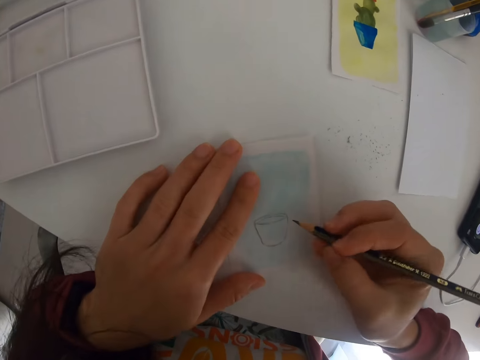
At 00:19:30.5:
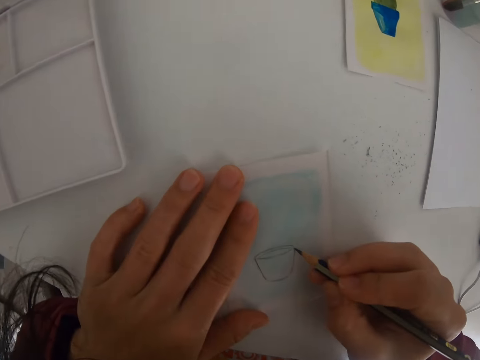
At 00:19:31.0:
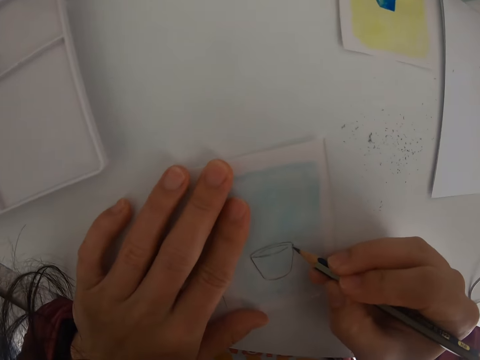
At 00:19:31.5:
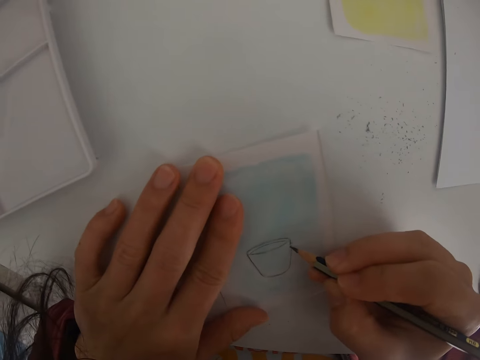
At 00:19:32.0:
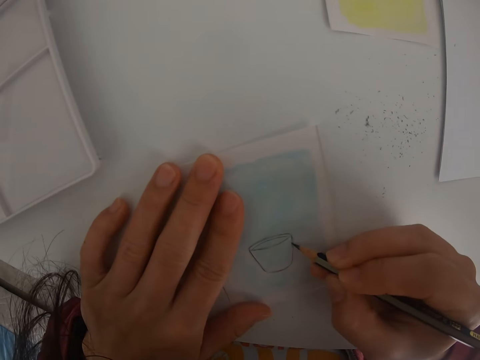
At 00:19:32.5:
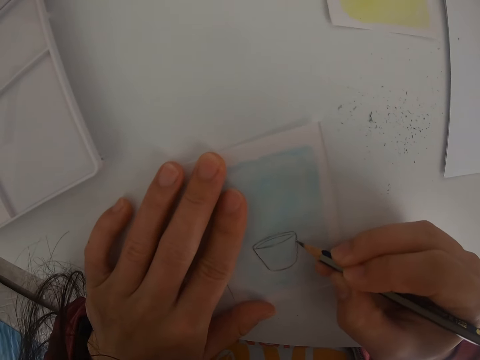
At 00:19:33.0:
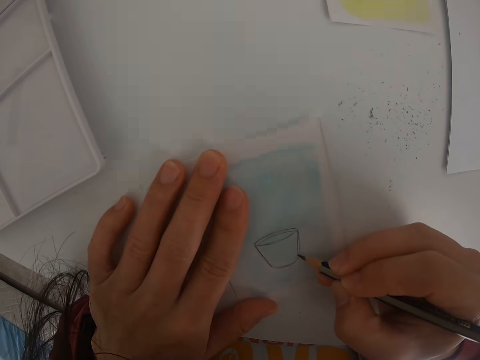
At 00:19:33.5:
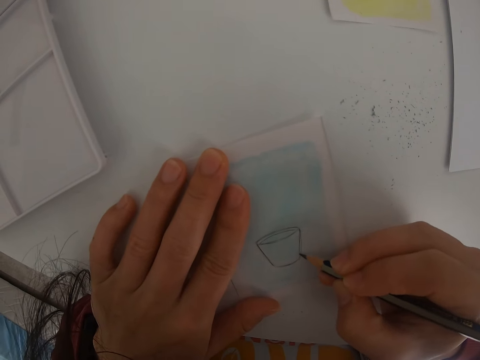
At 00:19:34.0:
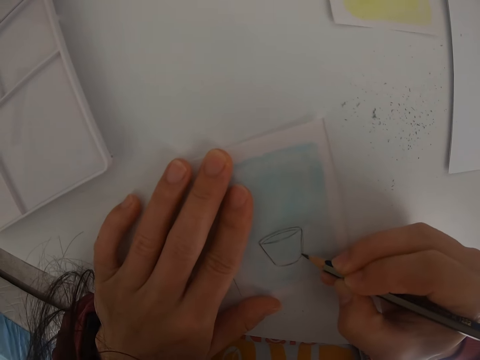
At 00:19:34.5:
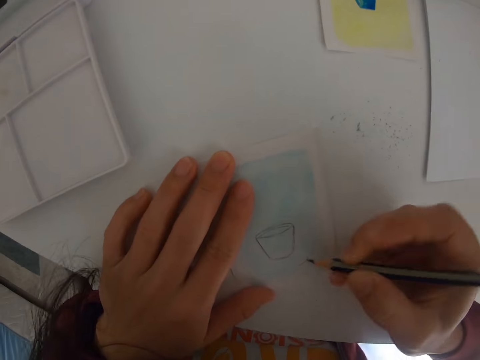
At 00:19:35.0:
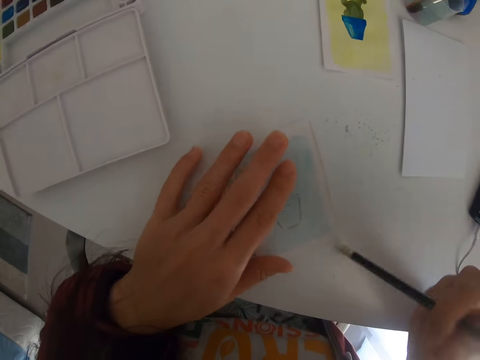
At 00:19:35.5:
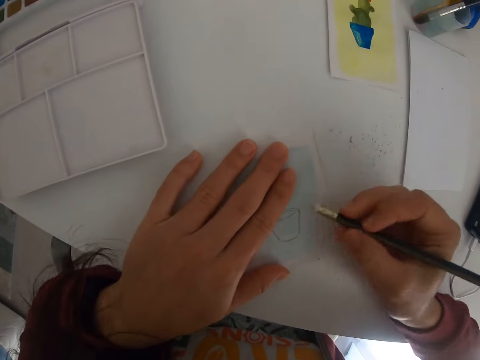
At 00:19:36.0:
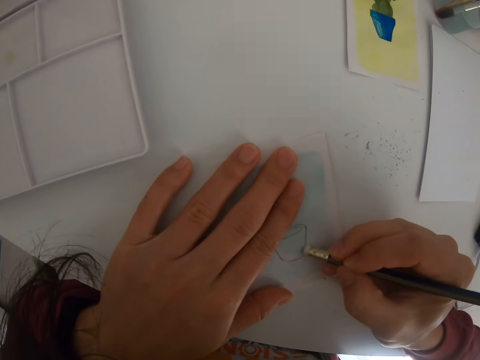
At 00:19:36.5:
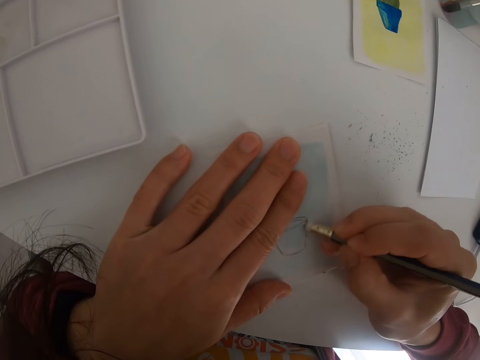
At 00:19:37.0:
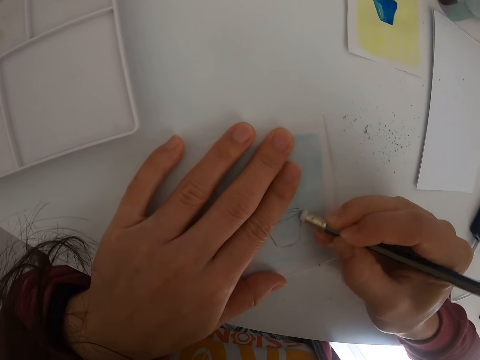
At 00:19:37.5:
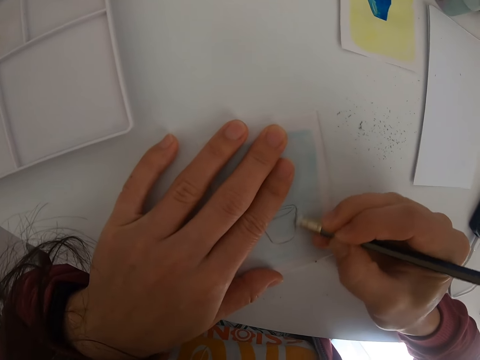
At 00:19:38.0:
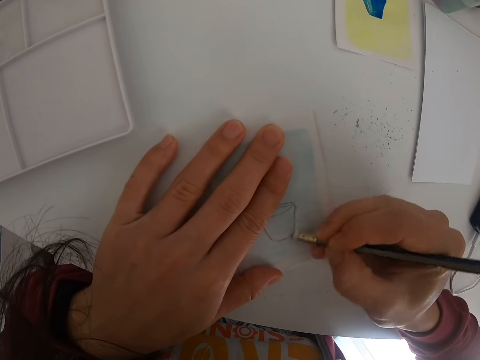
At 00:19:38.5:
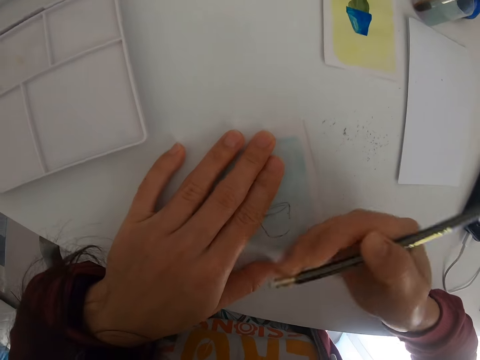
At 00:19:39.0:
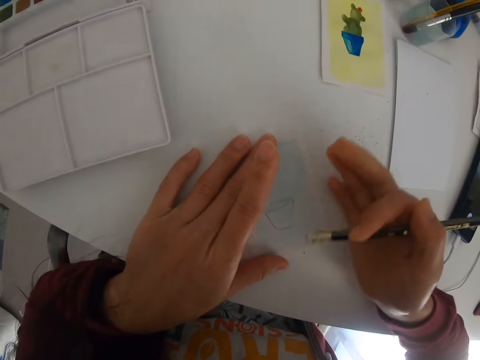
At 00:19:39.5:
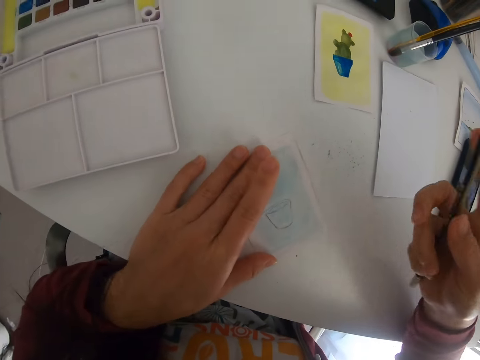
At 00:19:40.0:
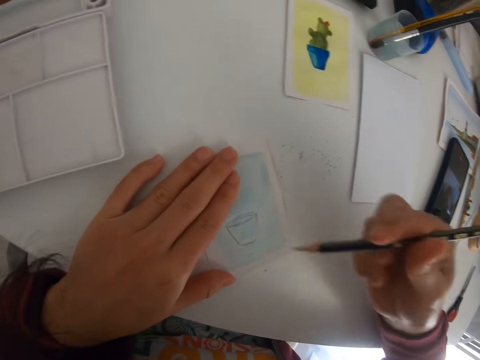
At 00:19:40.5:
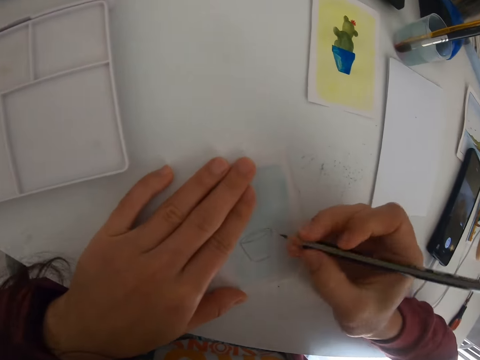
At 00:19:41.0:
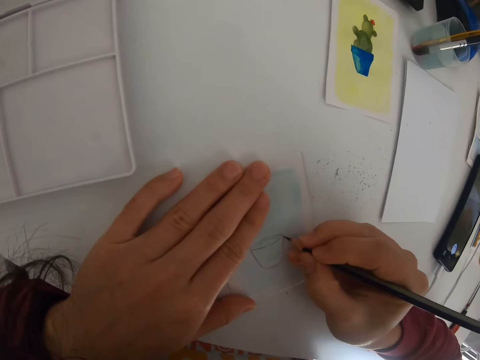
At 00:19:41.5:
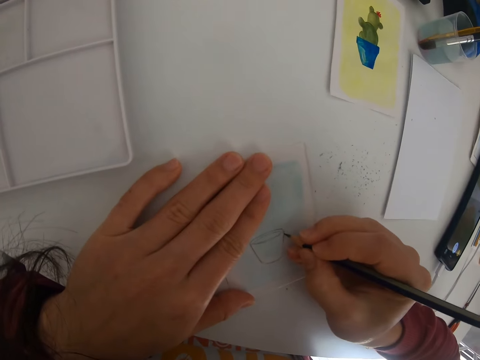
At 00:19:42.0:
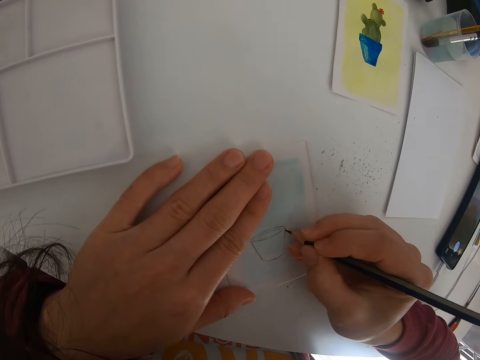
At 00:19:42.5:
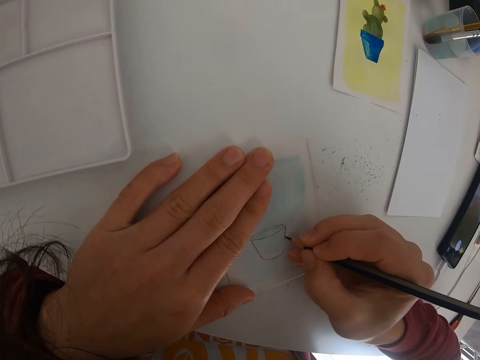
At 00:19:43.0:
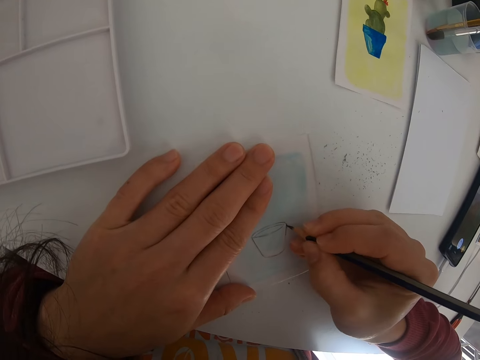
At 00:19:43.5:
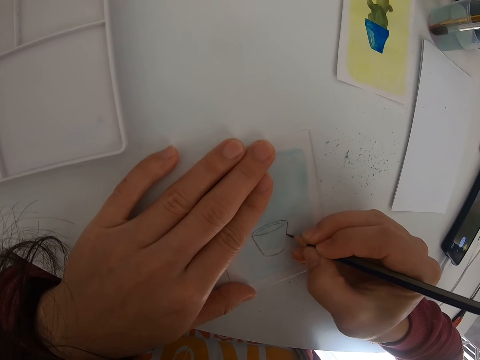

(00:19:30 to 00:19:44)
The camera wearer moves the pencil. They draw on the piece of paper with the right hand. They rotate the pencil. They erase a part of a drawing on the paper with the pencil rubber. They rub a hand on the paper. They rub off the dirt. They rotate the pencil. They draw on the paper with the right hand.

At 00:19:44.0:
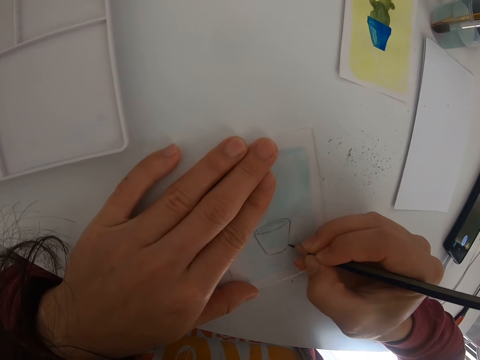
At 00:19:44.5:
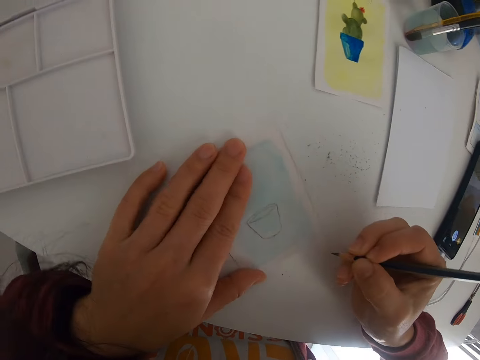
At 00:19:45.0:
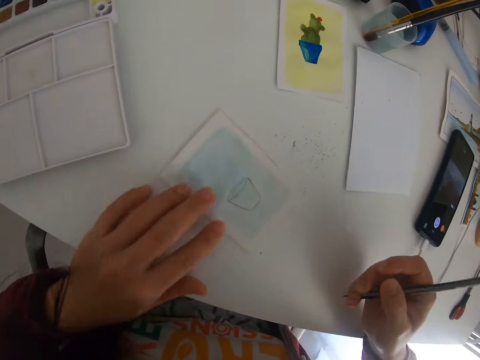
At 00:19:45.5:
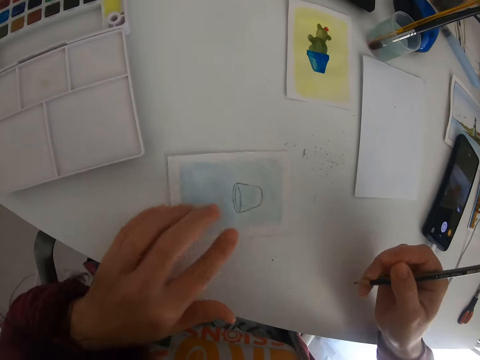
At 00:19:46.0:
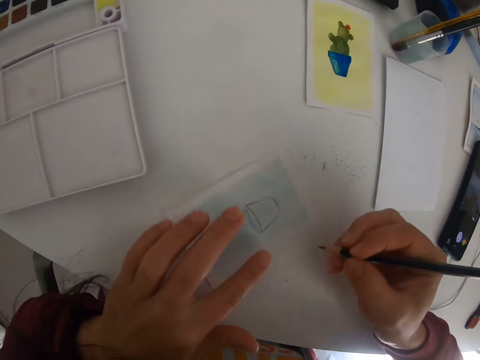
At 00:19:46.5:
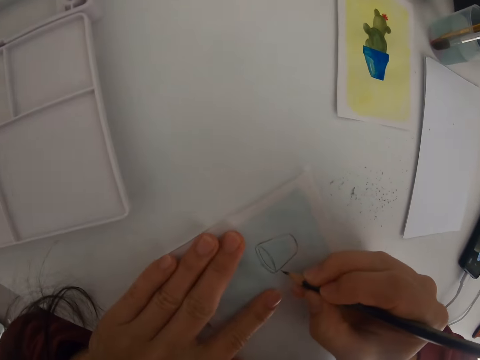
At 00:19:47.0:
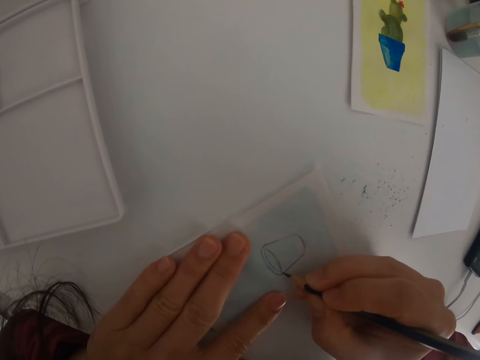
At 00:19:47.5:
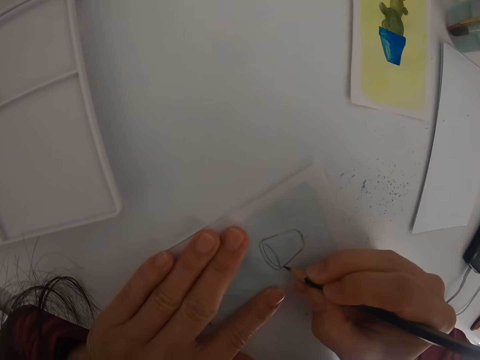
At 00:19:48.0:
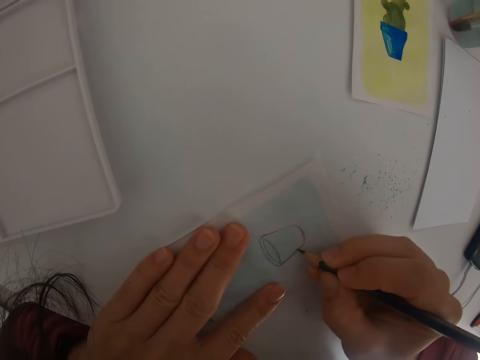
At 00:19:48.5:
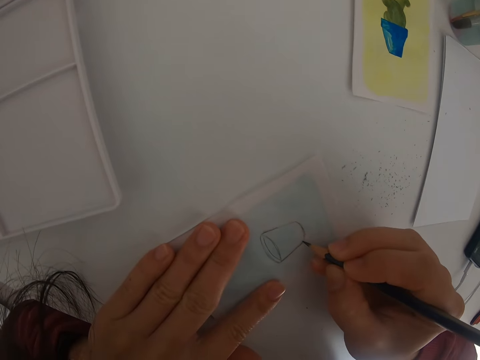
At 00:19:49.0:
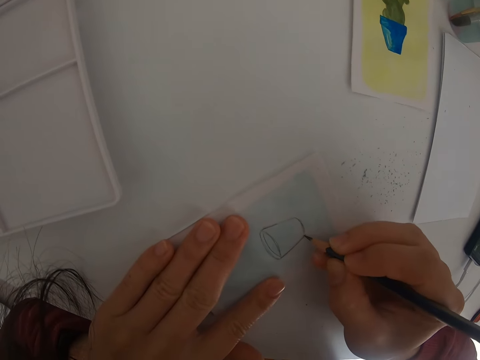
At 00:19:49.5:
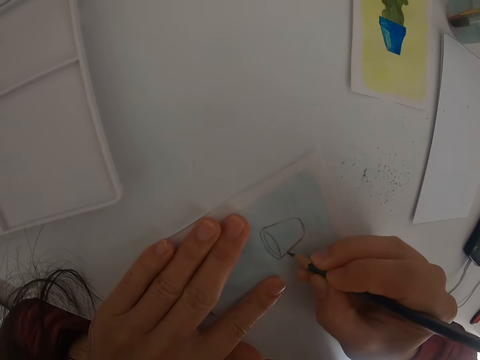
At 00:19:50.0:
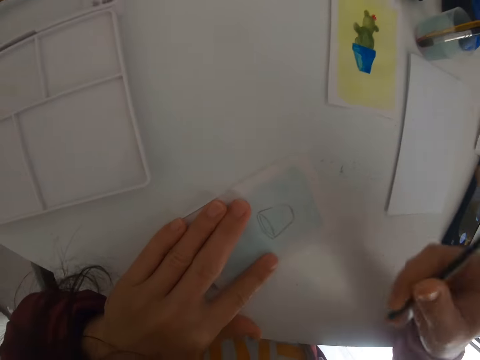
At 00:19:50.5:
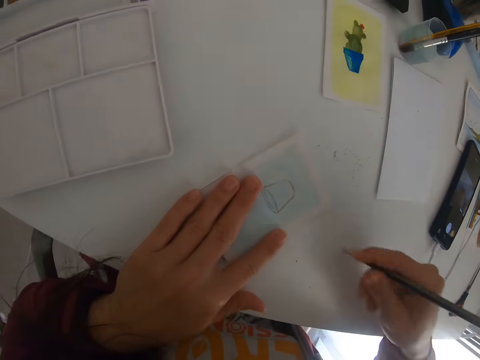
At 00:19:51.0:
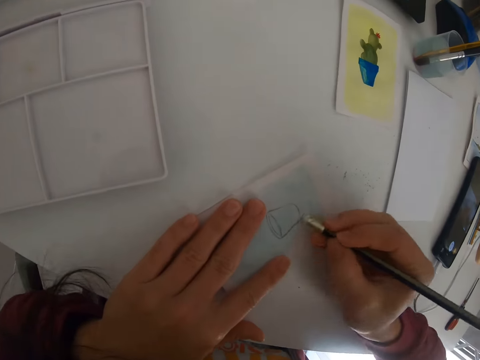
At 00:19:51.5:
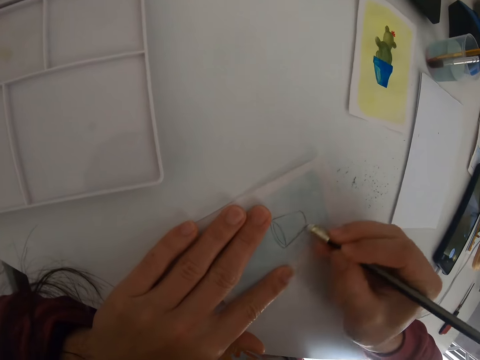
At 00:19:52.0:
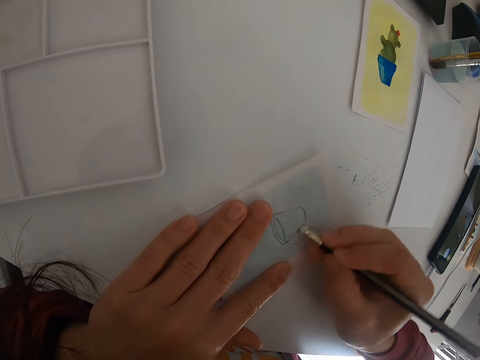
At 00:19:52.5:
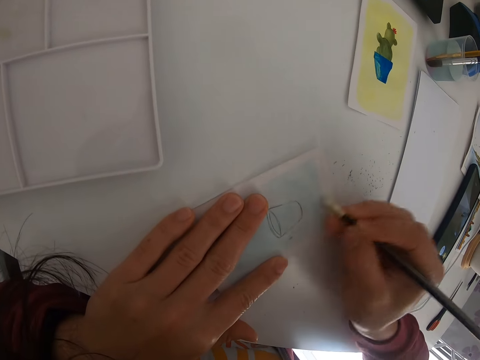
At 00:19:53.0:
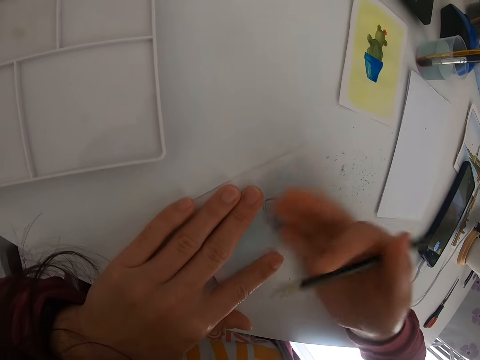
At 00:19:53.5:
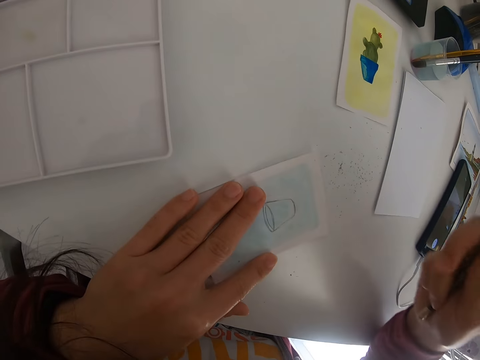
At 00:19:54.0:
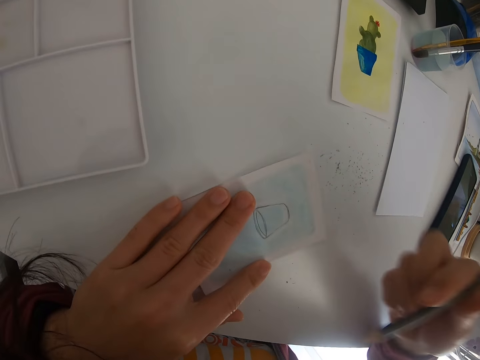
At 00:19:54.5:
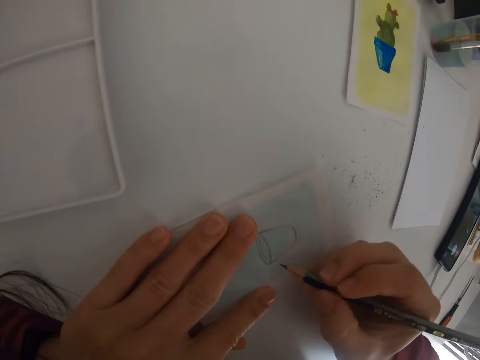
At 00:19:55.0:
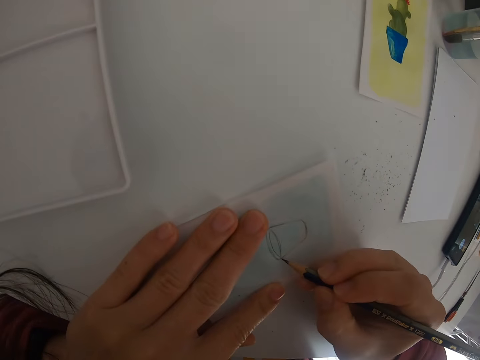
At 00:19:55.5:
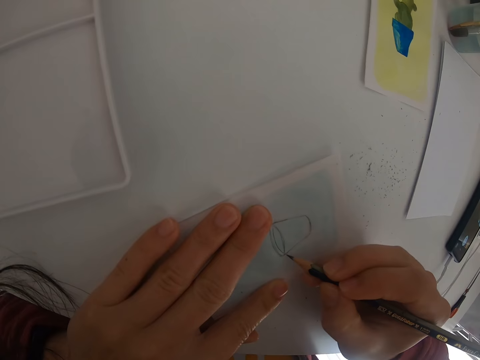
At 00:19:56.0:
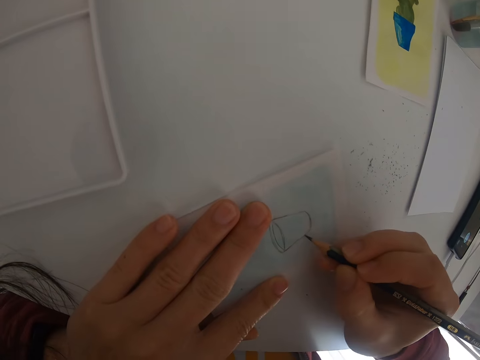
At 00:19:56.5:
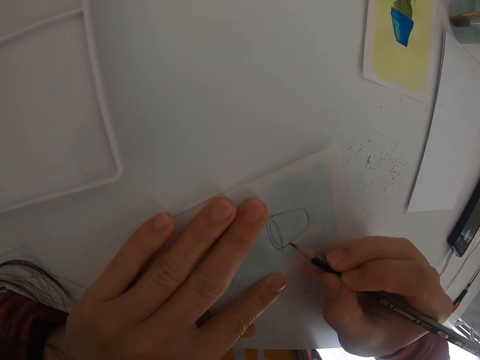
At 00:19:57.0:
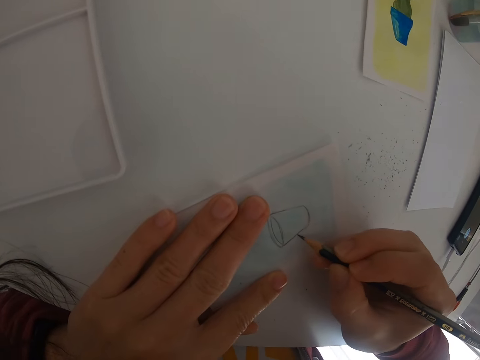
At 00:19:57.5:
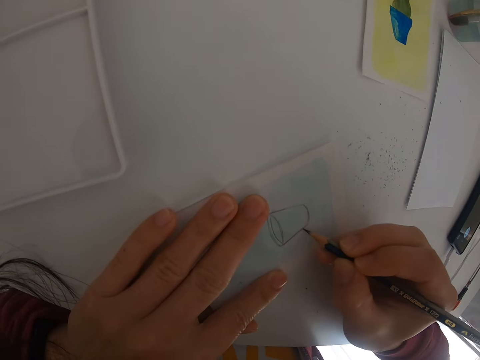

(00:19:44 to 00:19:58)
The camera wearer releases the paper. They rotate the paper and draw on the piece of paper with the right hand. They turn the pencil. They erase a part of a drawing on the piece of paper with the pencil rubber. They rub a hand on the paper and rub off the dirt. They turn the pencil. They draw on the piece of paper with the right hand.
